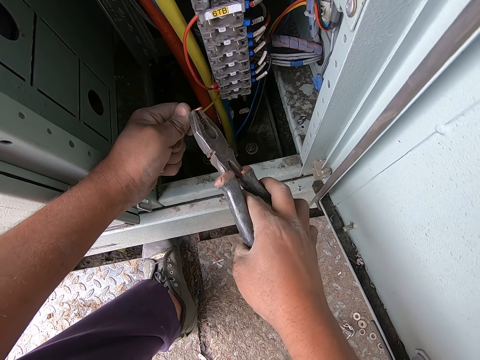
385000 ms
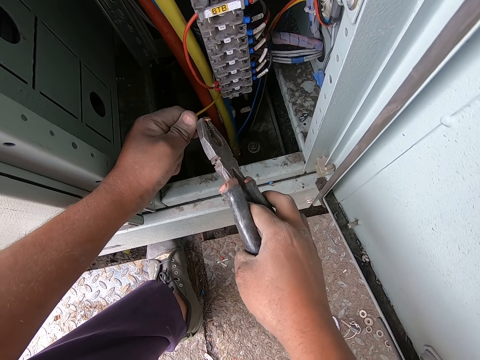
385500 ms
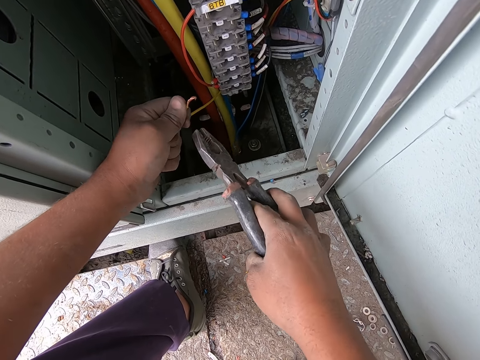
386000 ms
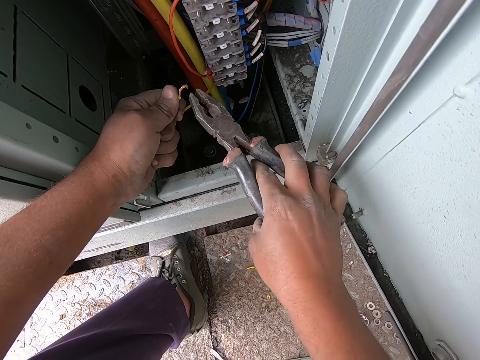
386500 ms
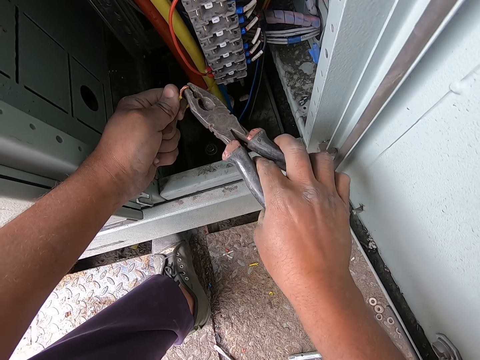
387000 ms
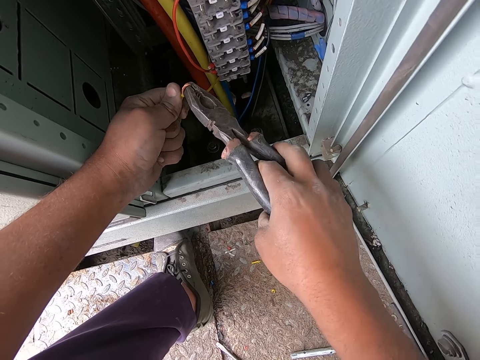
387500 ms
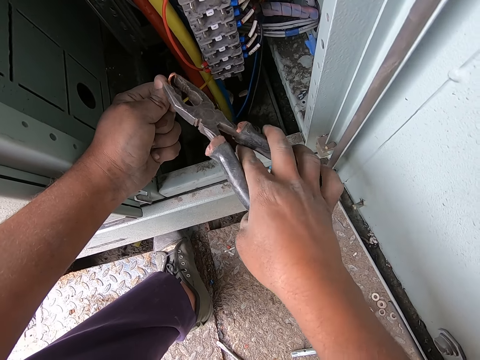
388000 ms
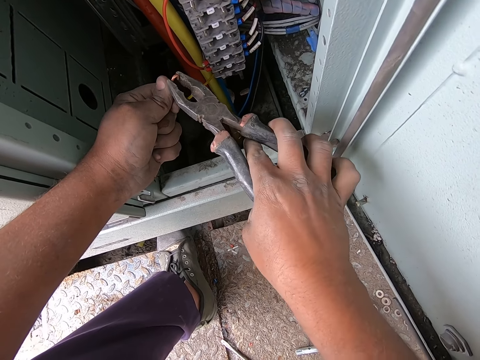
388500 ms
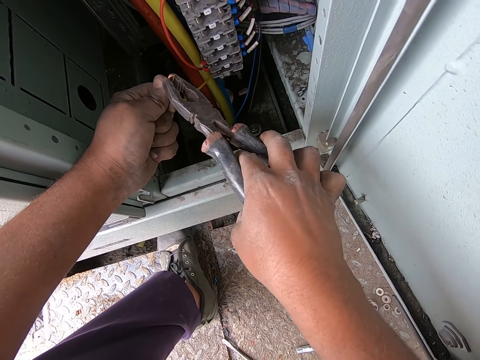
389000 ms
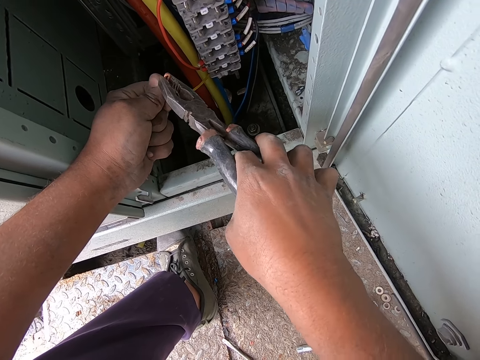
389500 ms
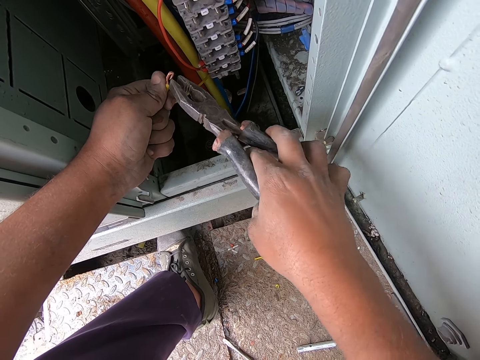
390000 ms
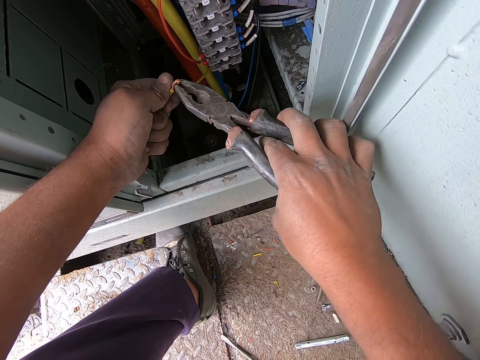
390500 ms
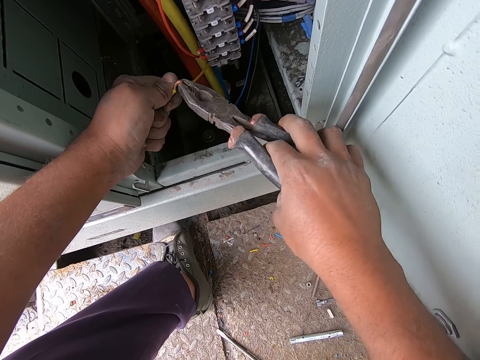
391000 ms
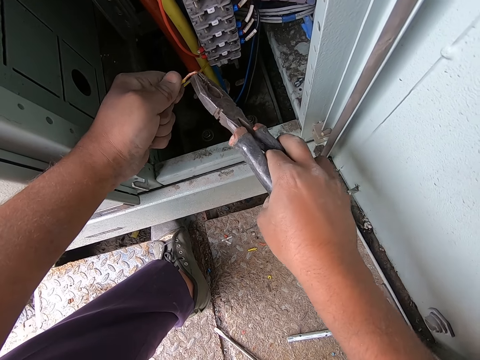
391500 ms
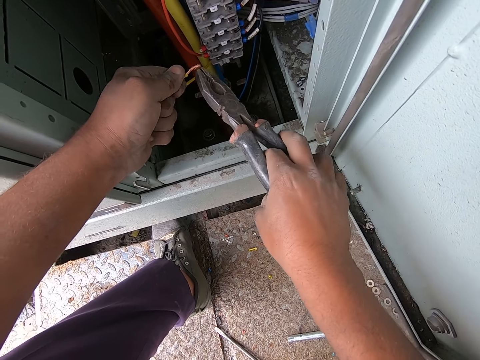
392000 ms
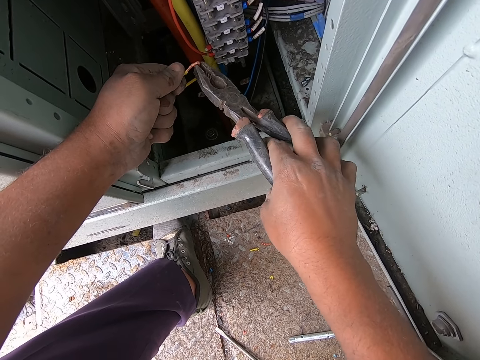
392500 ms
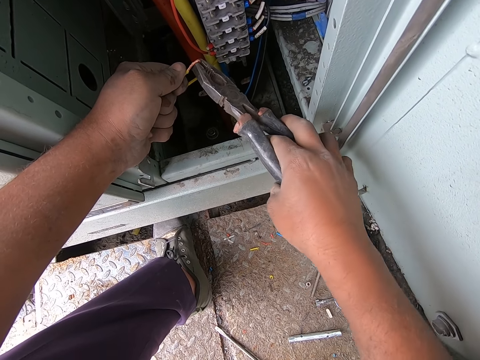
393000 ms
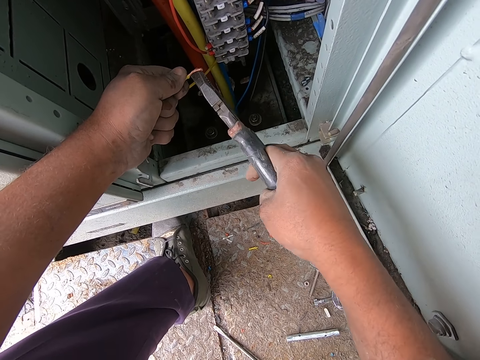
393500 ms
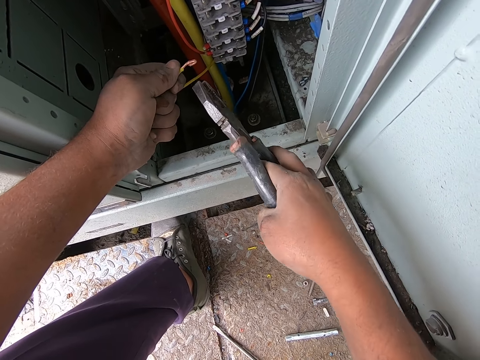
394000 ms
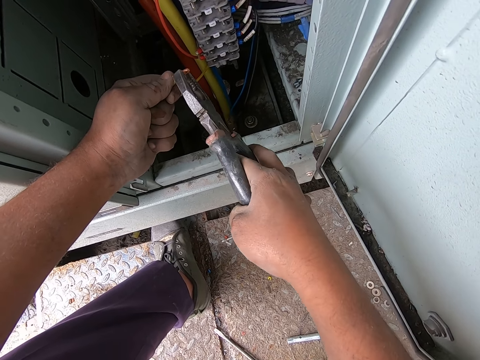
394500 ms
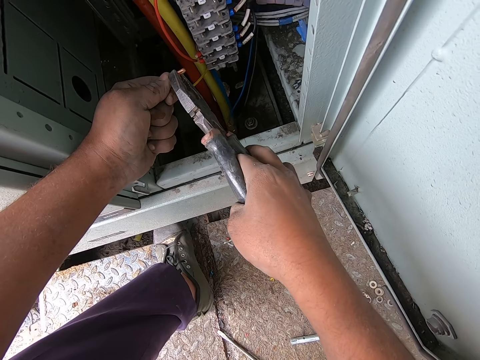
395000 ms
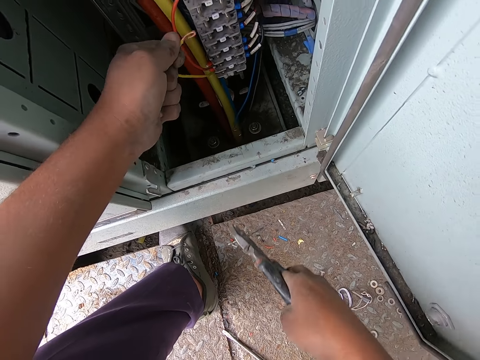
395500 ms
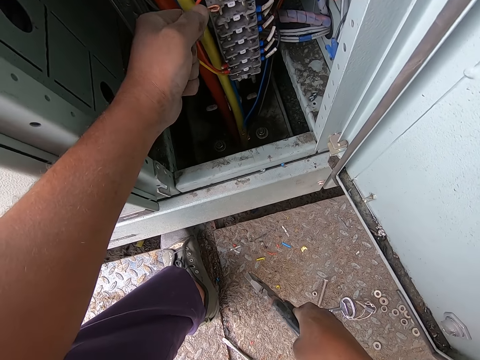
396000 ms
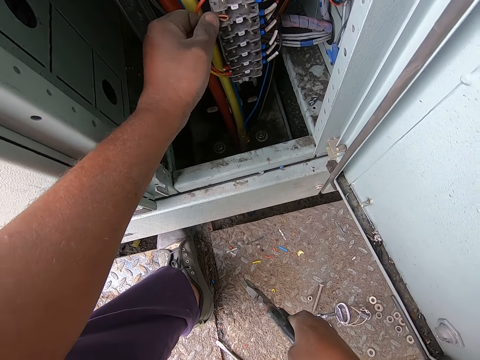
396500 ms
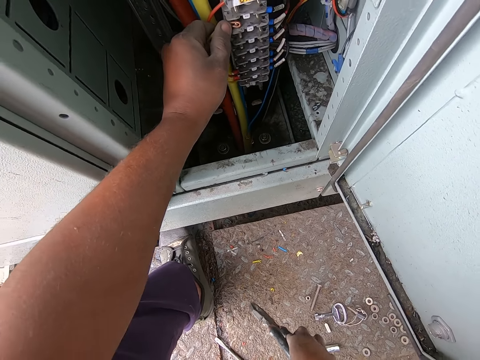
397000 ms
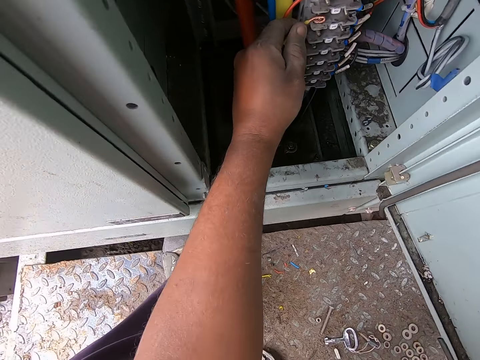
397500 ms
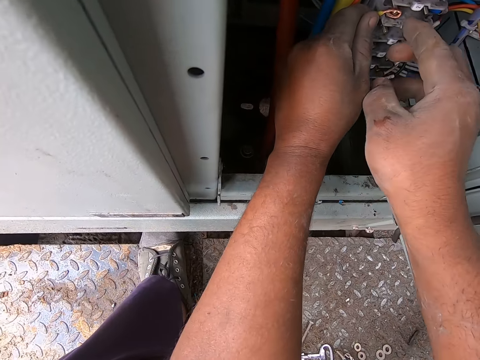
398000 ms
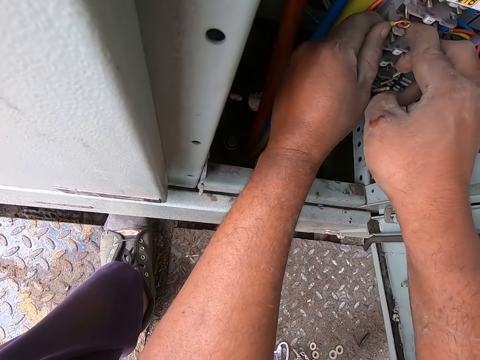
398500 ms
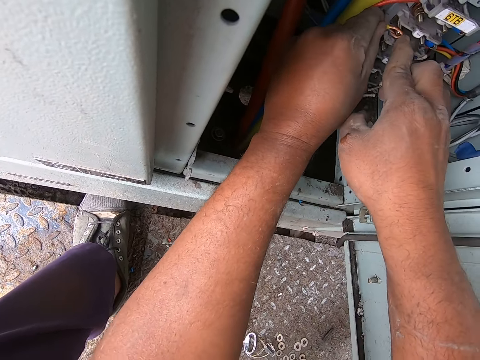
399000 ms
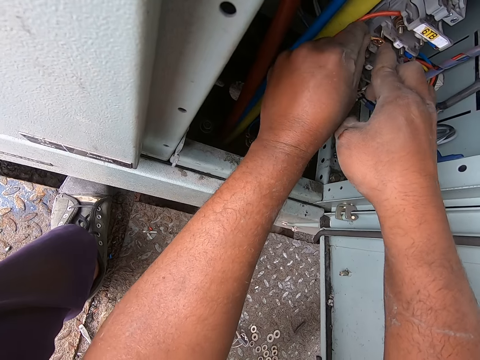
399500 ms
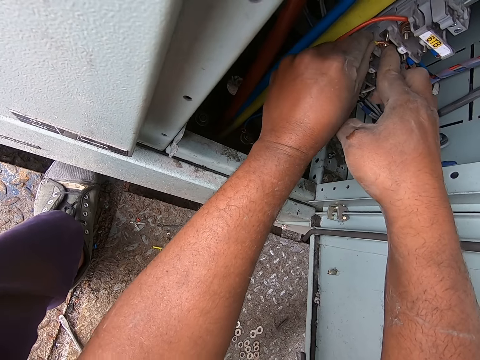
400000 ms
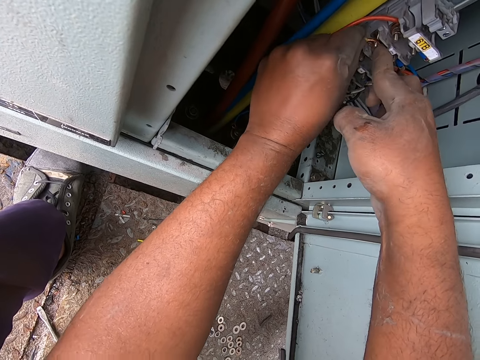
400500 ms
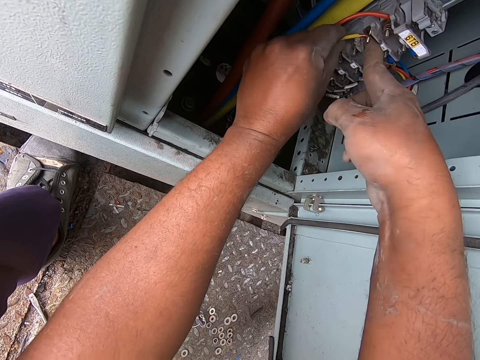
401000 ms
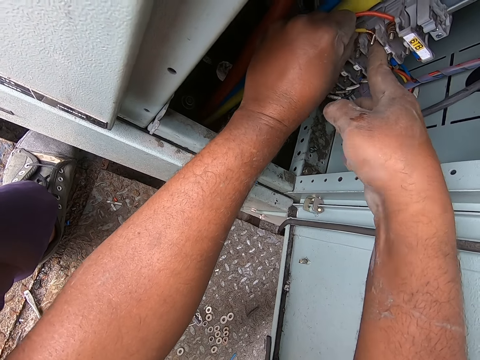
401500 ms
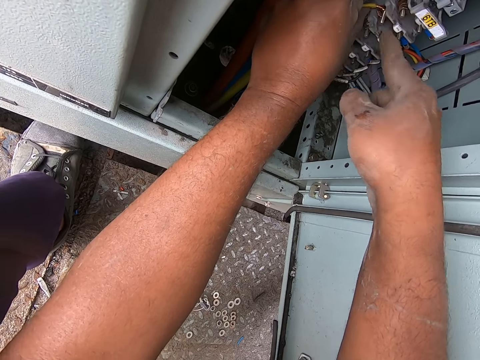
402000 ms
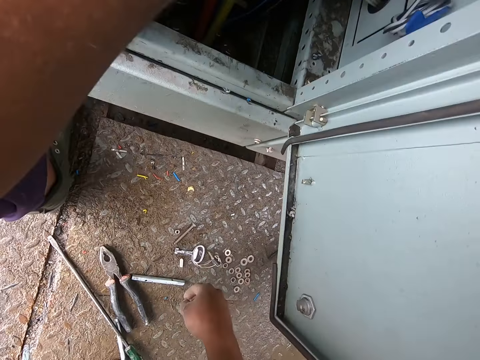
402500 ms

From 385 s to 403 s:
The camera wearer fixes the wire with the pliers. They drop the pliers on the floor. They fix the wire on the switchboard.

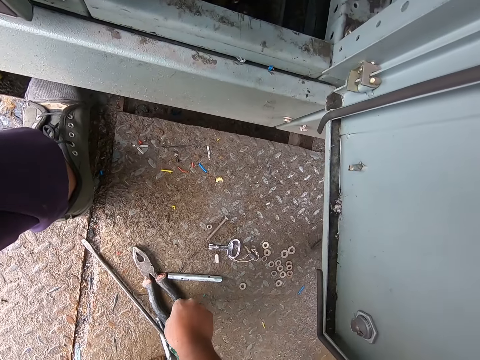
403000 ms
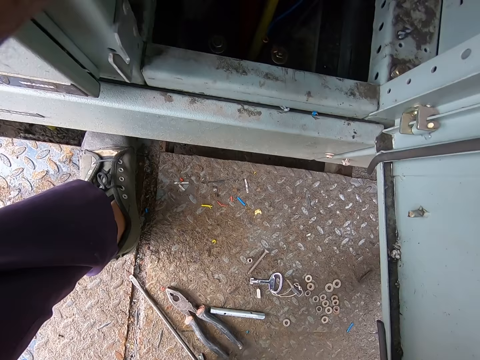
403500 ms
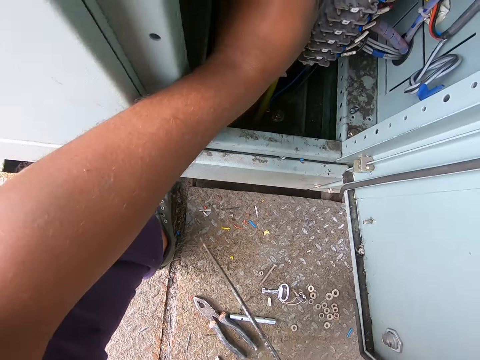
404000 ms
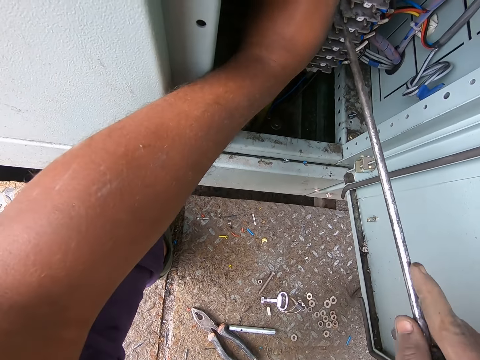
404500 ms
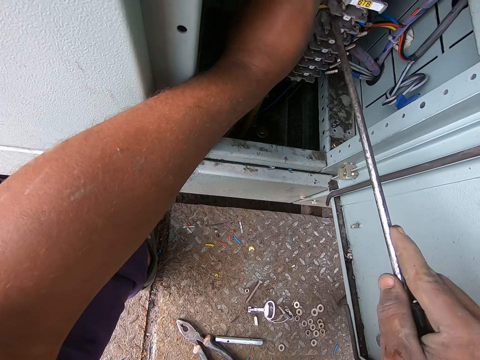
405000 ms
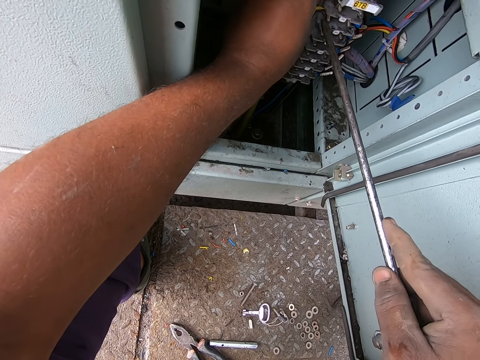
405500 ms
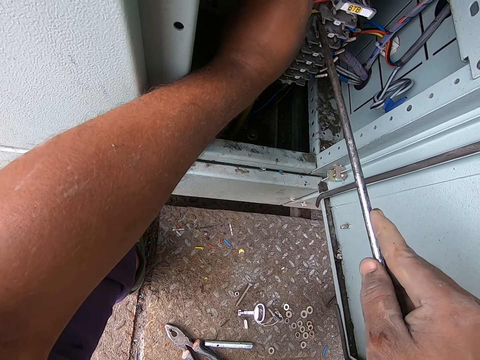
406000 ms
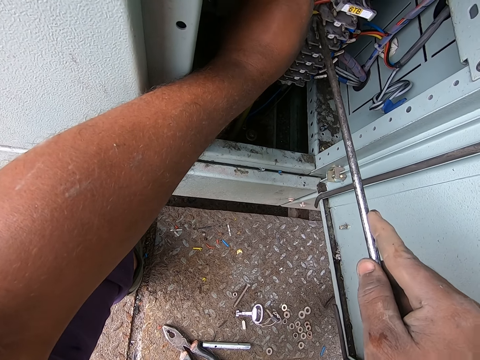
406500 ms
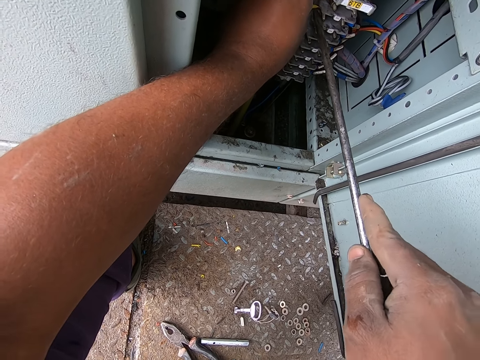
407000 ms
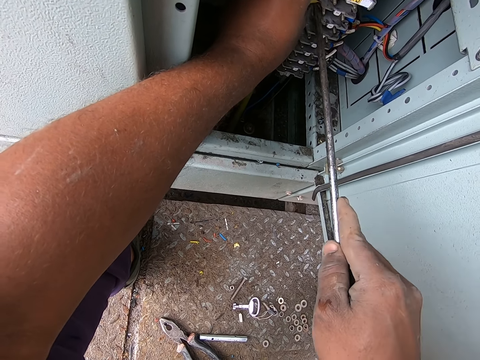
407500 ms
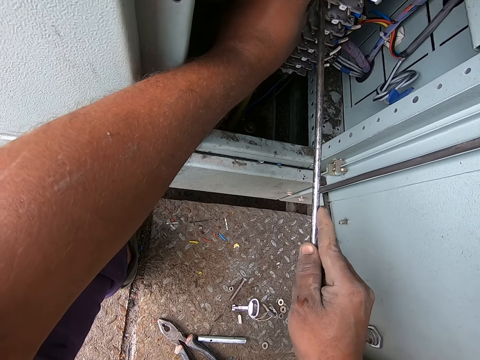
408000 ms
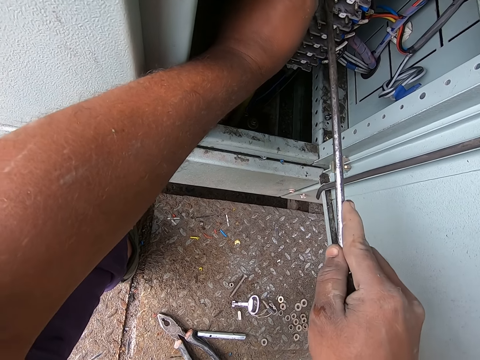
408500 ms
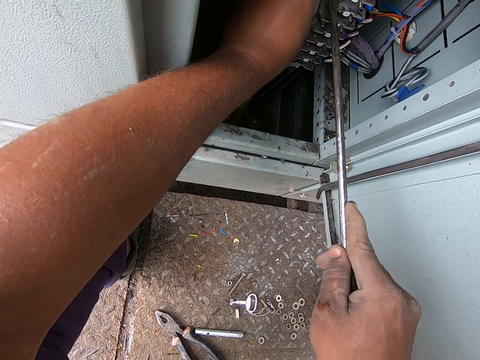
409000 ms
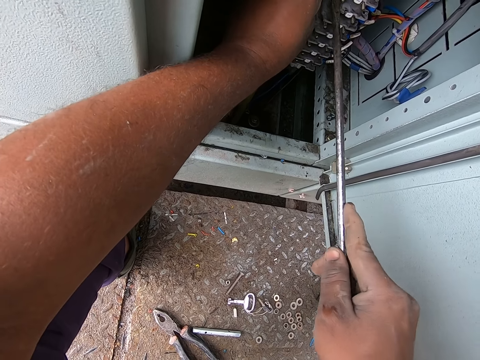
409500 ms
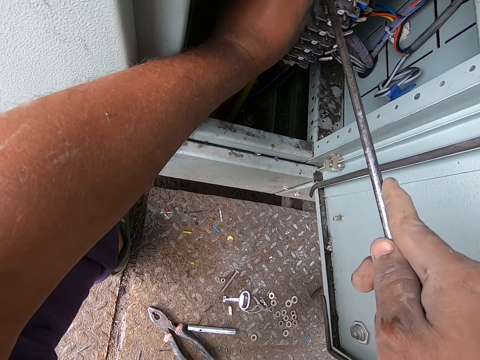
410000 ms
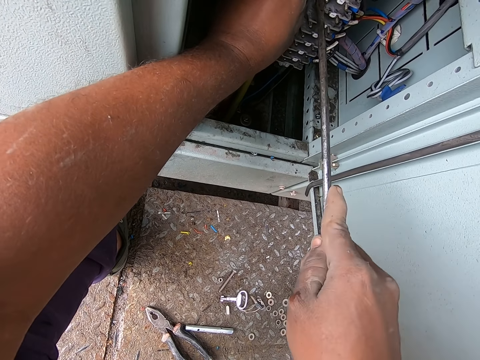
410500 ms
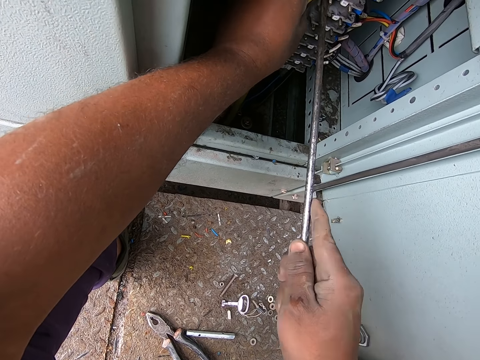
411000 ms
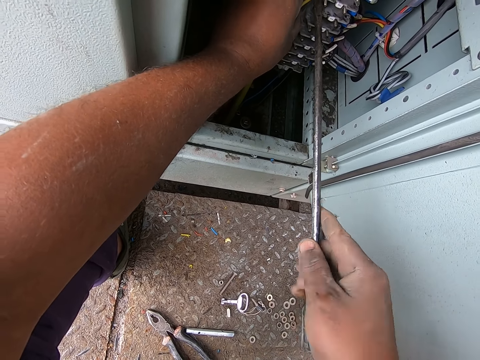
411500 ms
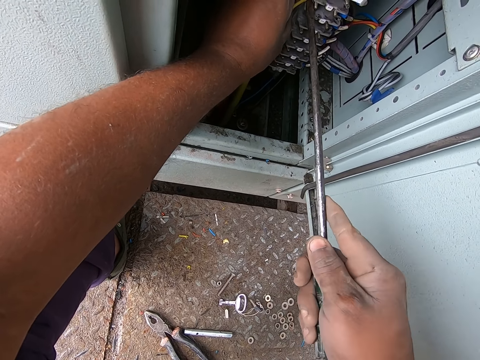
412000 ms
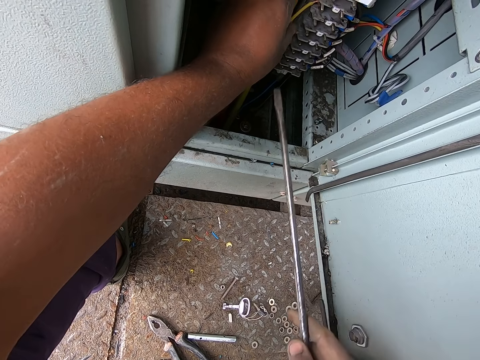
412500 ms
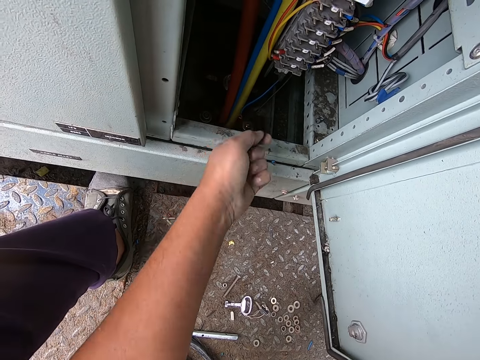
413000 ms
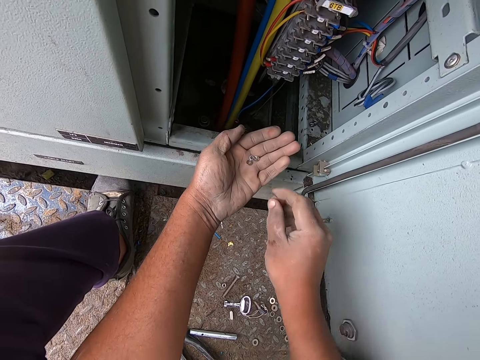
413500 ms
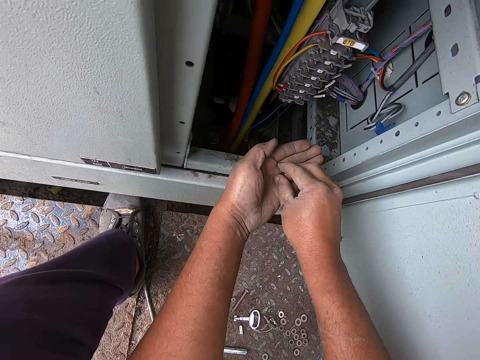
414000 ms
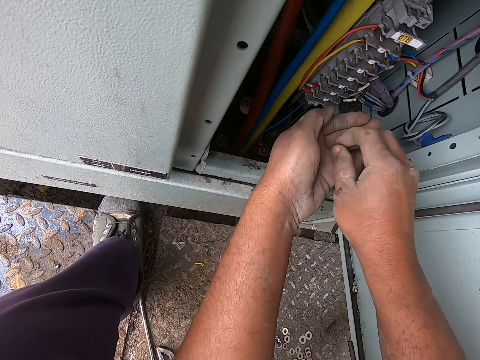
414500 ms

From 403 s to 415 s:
The camera wearer picks the screw from the floor. They fix the switchboard. They fix the wire with a screwdriver. They put the screwdriver down on the floor.
